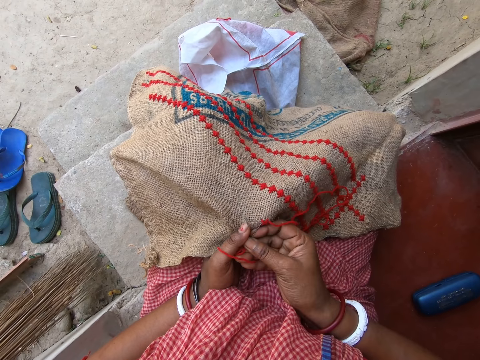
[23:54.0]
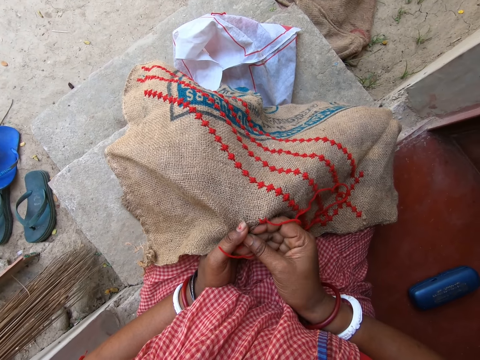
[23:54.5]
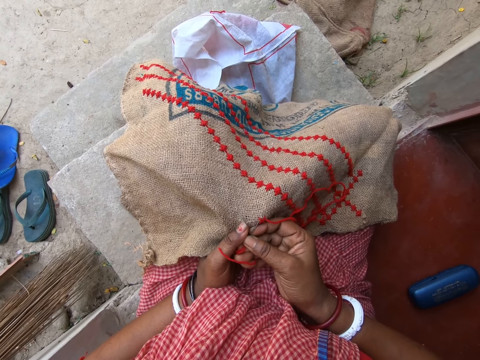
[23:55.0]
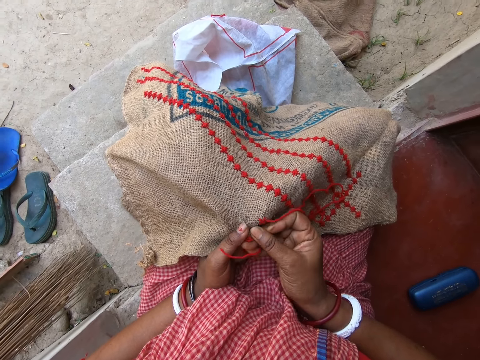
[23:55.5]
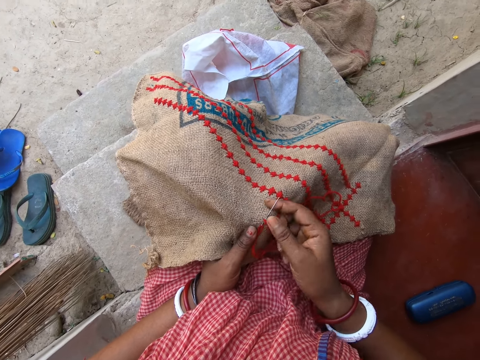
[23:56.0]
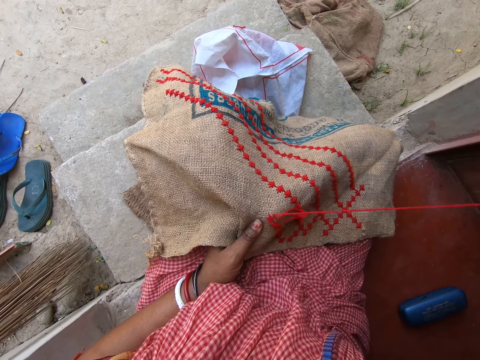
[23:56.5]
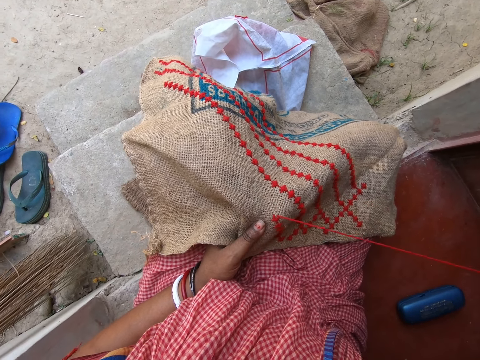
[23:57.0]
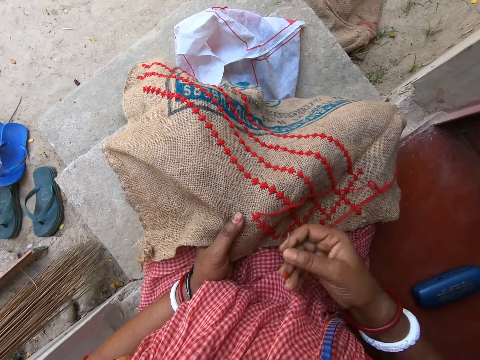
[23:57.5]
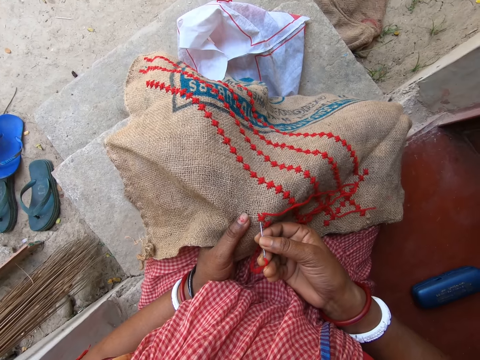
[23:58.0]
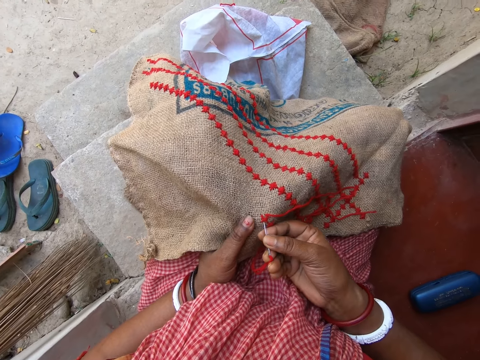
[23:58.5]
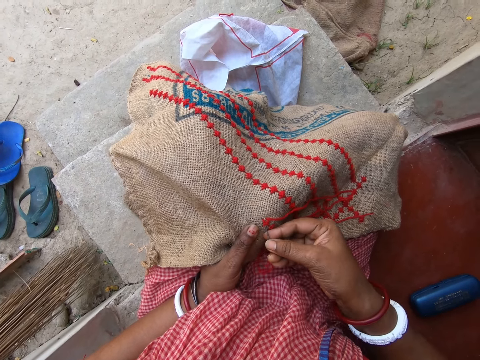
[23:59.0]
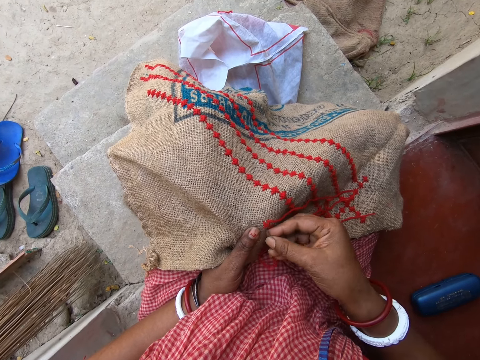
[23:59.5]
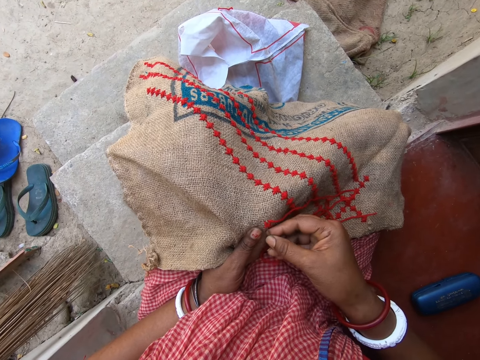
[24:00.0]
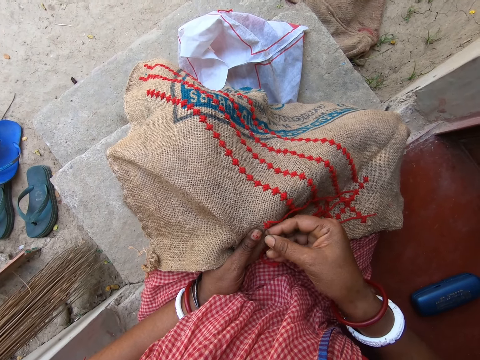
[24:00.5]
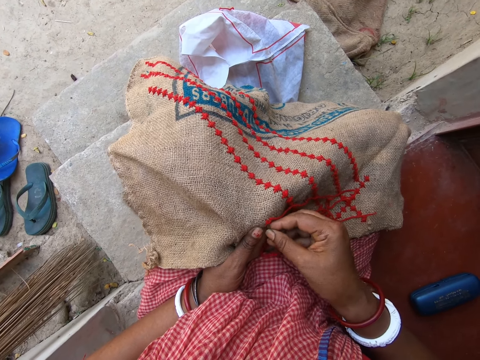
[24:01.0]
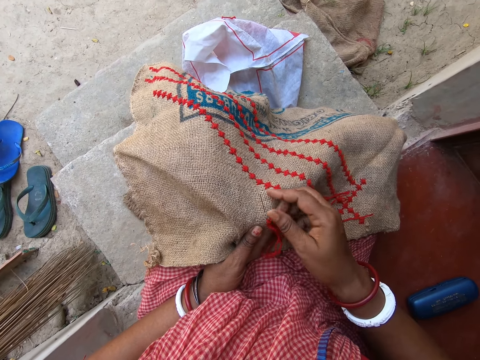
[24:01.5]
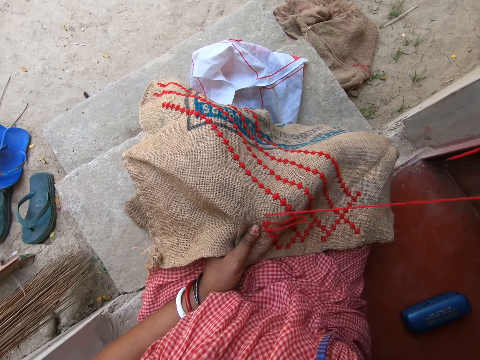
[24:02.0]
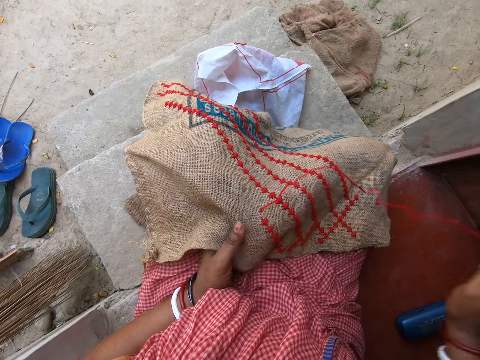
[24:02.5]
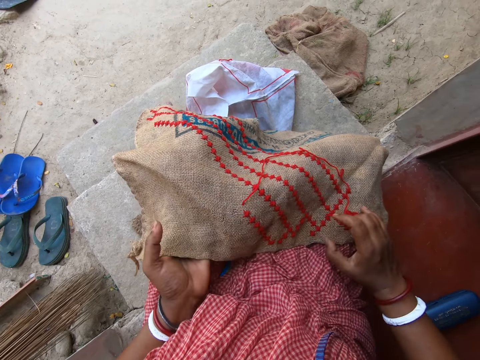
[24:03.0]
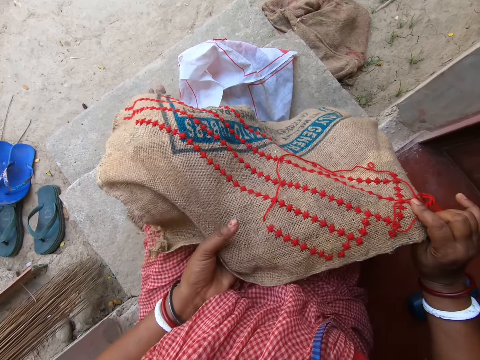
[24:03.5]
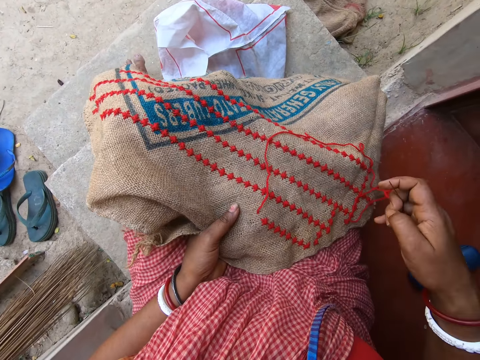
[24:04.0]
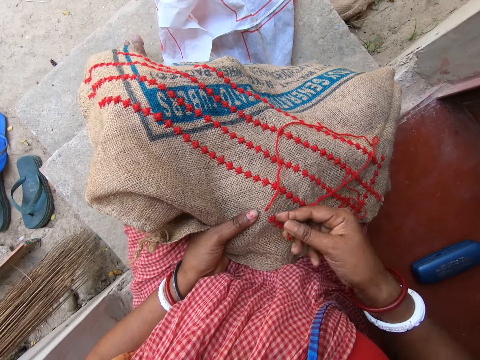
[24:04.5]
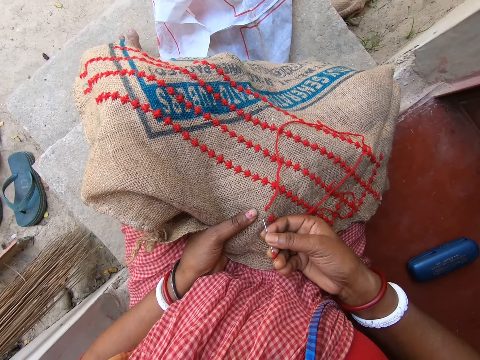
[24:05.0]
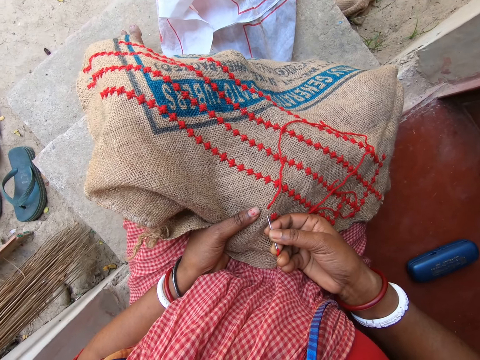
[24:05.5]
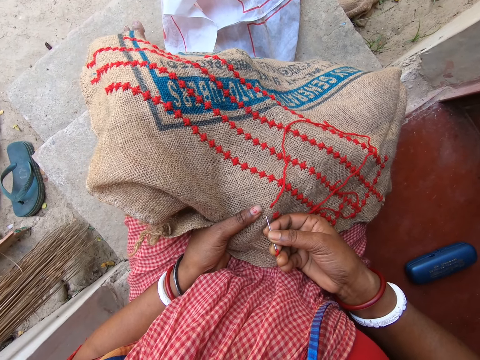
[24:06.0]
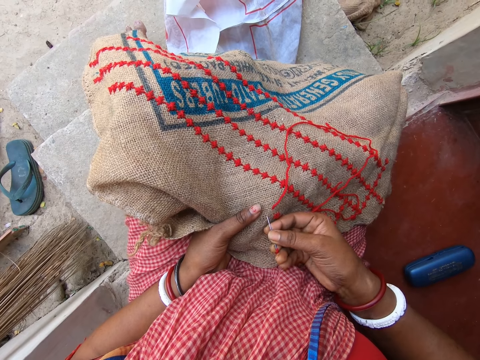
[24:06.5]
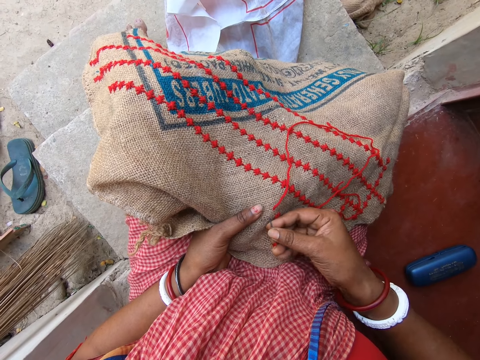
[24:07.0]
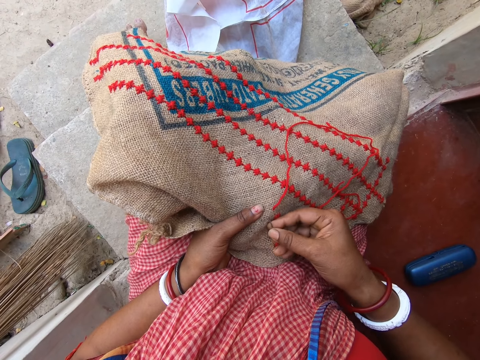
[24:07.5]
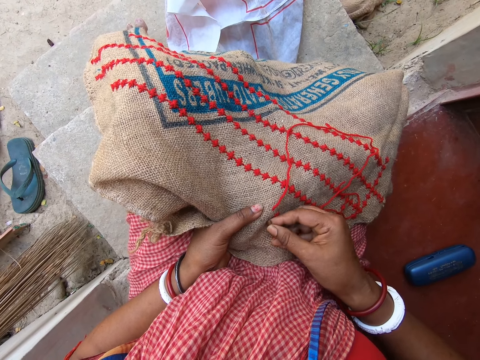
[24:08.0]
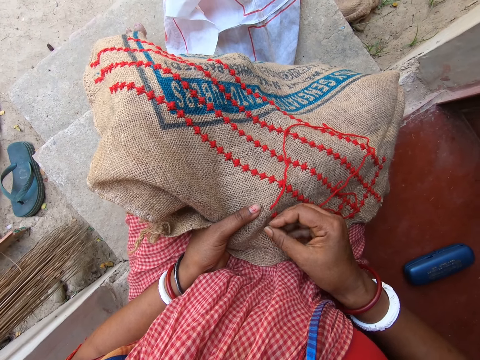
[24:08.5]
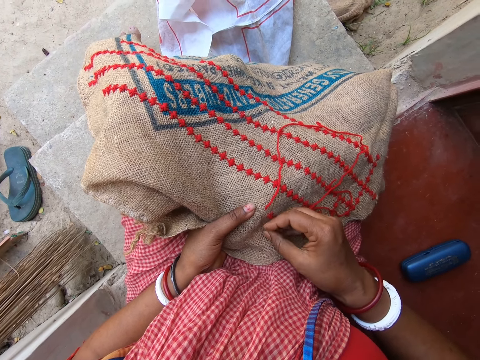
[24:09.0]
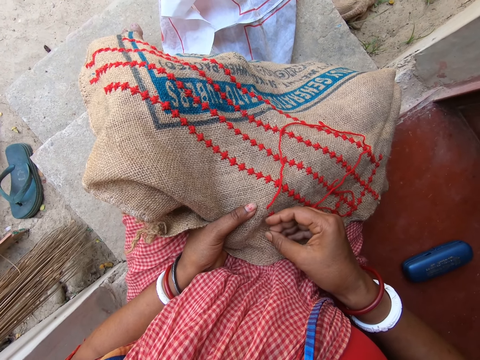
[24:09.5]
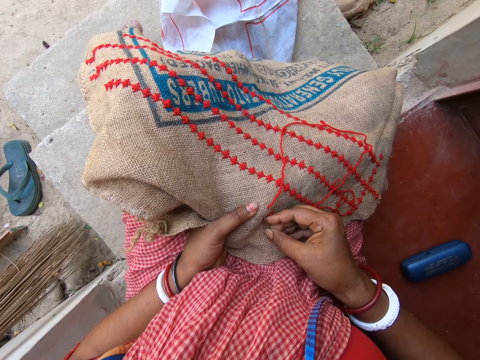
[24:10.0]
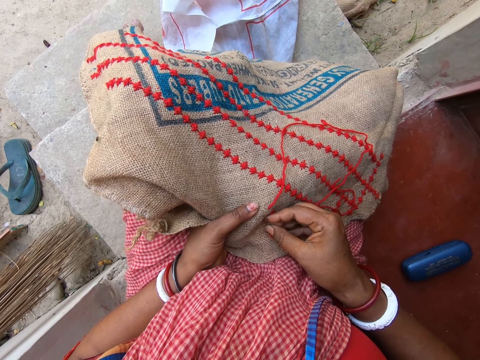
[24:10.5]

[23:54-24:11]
The camera wearer holds the fabric on her legs with both hands. She pulls the sack. She adjusts the fabric on her legs with both hands. She holds the fabric on her legs with her left hand. She sews a pattern on the fabric with the threaded needle in her right hand.

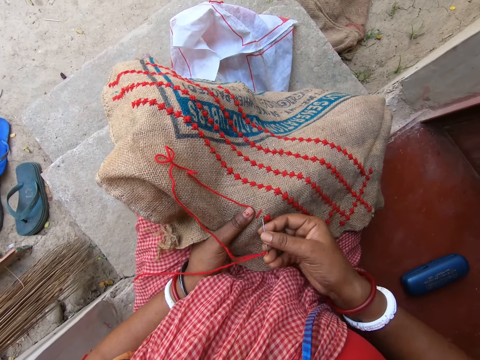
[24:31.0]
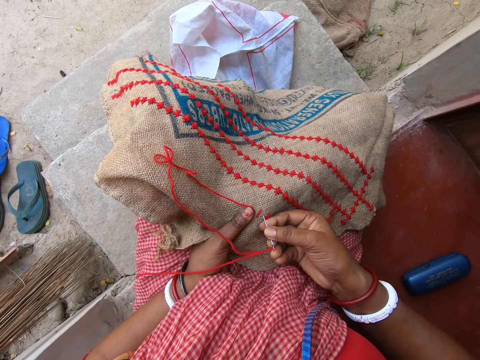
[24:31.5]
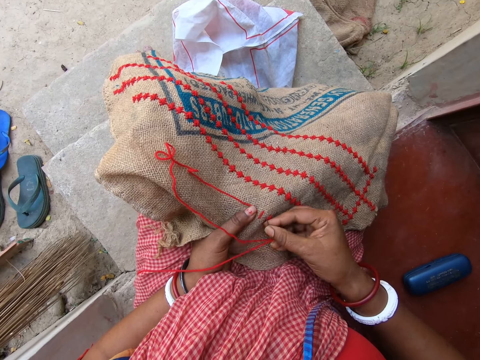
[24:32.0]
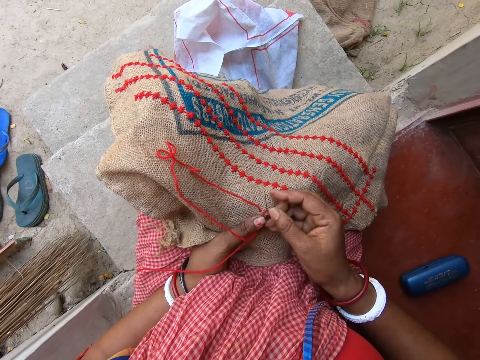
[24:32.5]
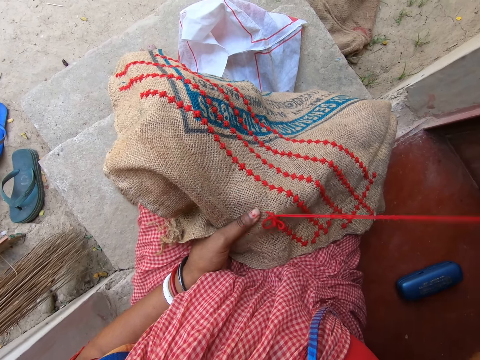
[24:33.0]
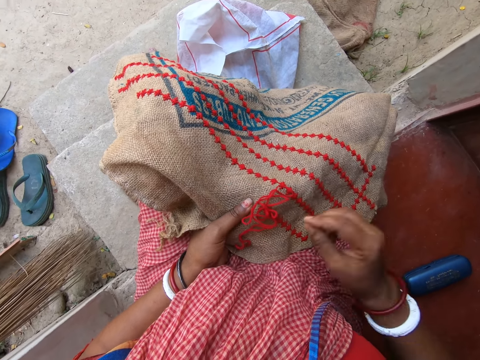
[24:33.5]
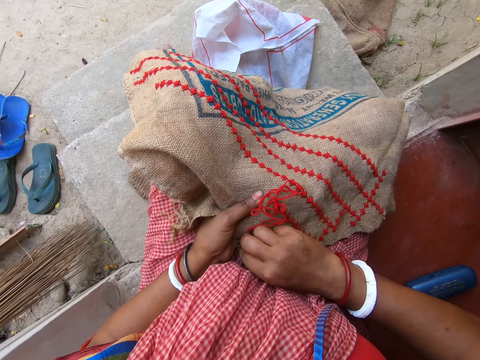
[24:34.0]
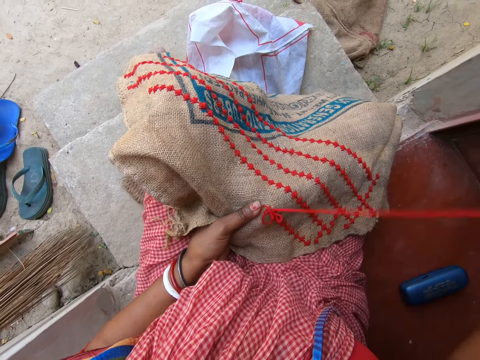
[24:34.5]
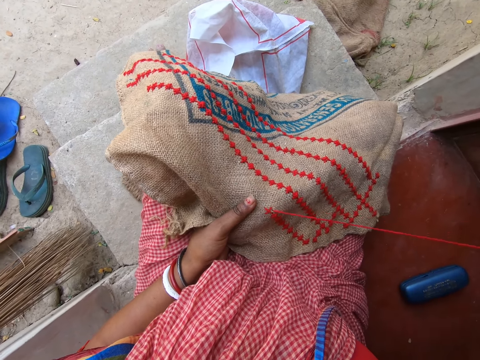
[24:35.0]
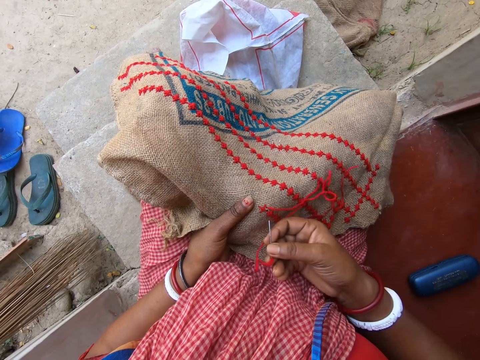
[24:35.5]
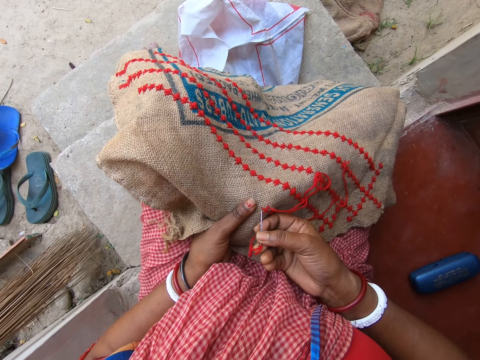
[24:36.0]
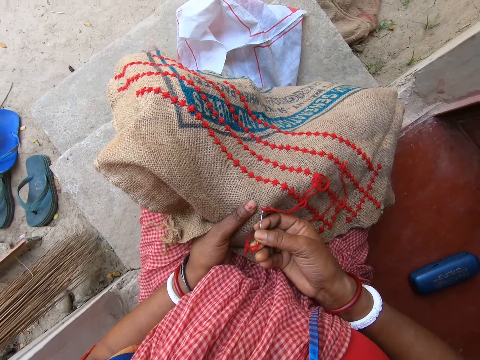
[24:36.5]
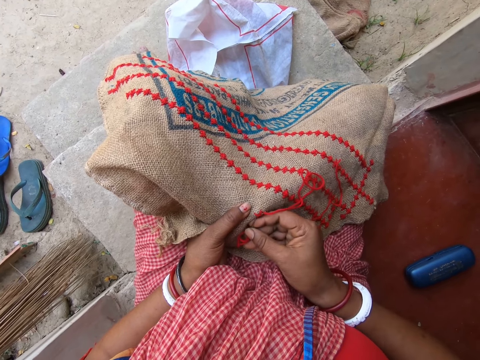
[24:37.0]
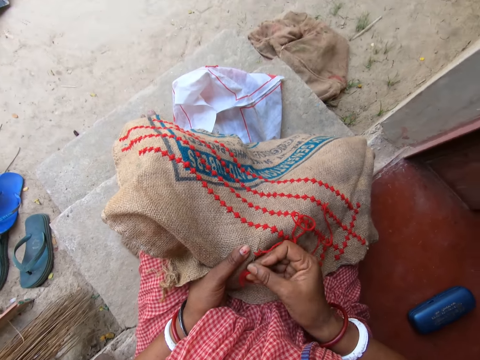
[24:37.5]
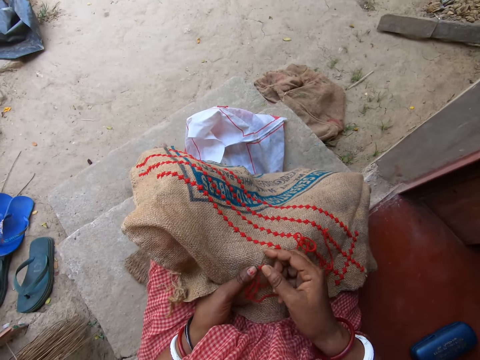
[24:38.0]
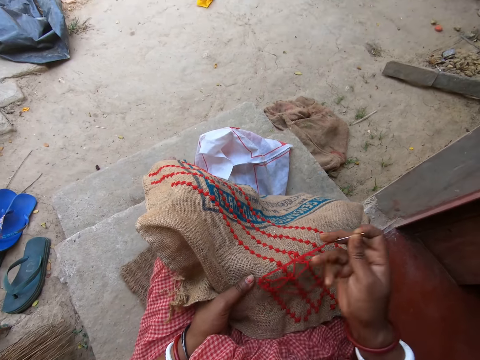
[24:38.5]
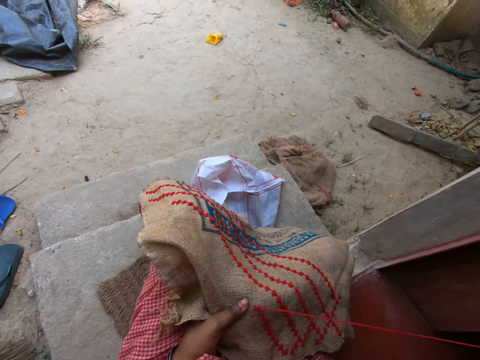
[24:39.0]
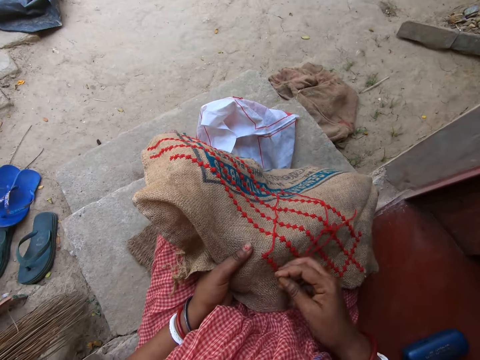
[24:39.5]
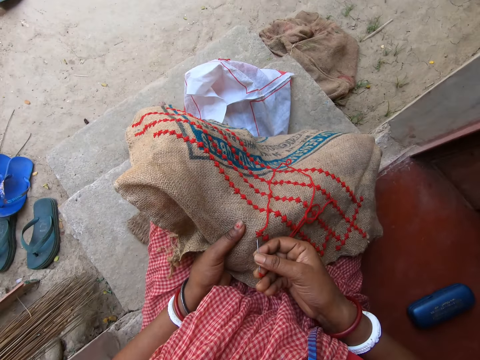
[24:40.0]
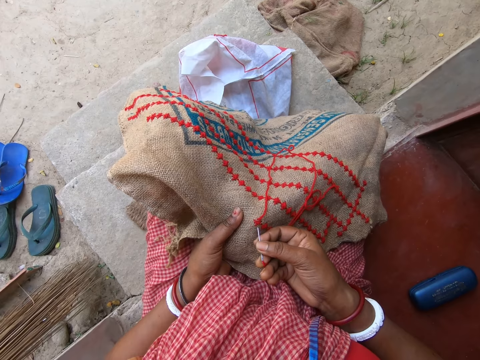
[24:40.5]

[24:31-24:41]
The camera wearer drops the threaded needle on the fabric with her right hand. She picks up the threaded needle from the fabric with her right hand. She pulls the threaded needle in the fabric with her right hand. She sews a pattern on the fabric with the threaded needle in her right hand.
